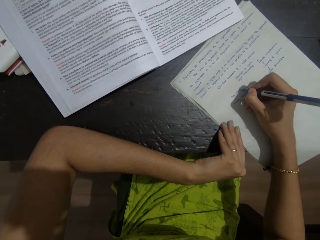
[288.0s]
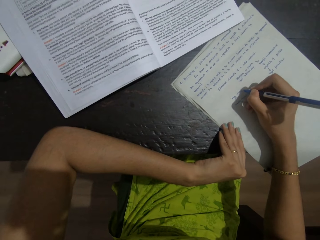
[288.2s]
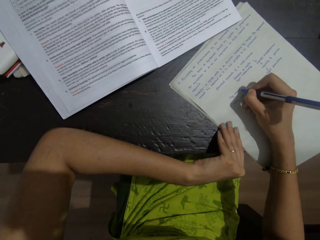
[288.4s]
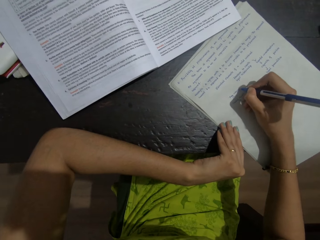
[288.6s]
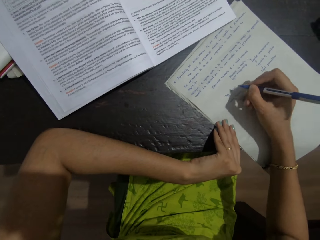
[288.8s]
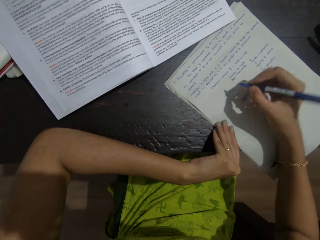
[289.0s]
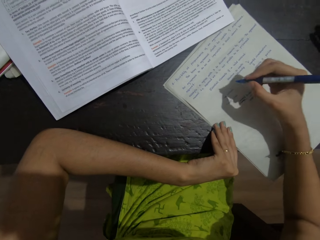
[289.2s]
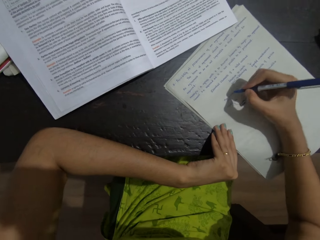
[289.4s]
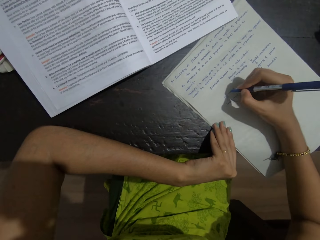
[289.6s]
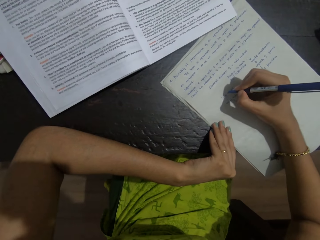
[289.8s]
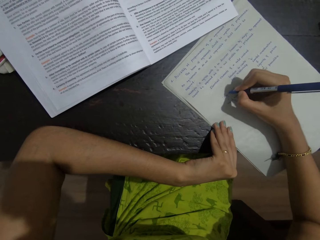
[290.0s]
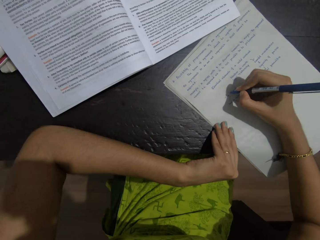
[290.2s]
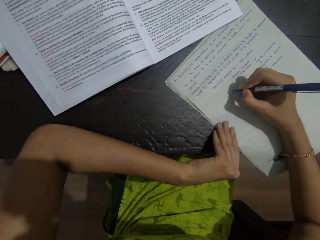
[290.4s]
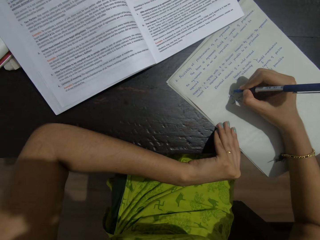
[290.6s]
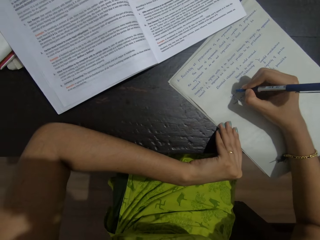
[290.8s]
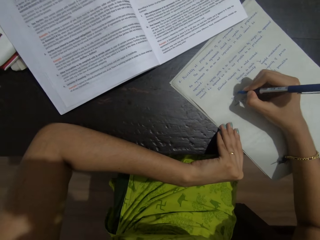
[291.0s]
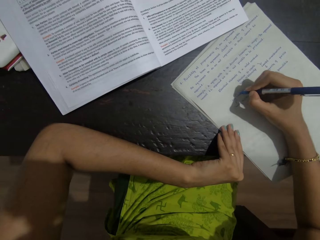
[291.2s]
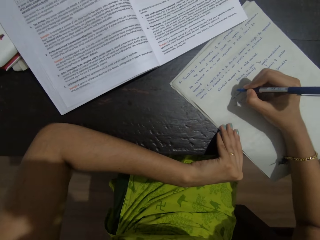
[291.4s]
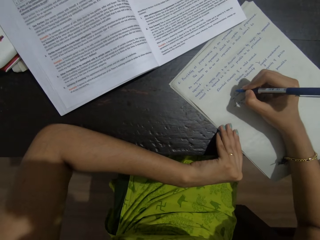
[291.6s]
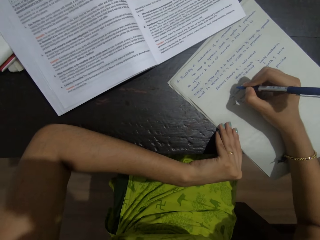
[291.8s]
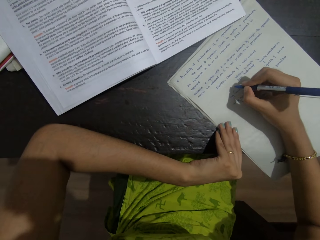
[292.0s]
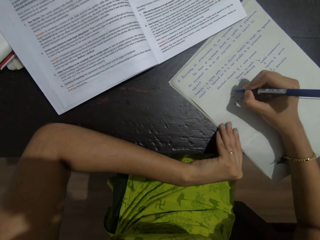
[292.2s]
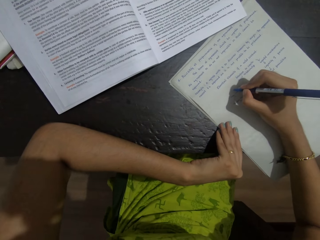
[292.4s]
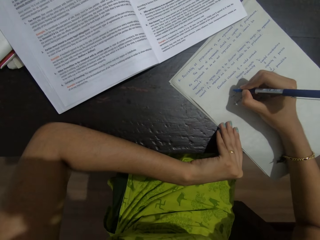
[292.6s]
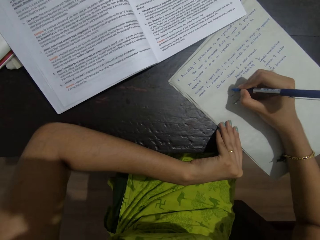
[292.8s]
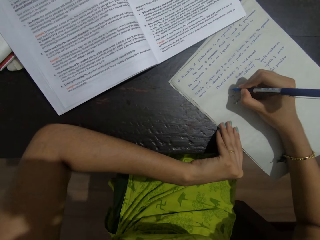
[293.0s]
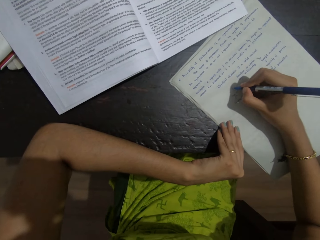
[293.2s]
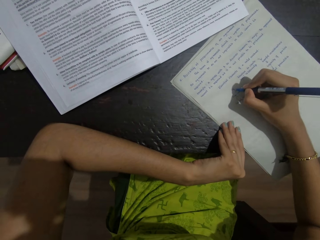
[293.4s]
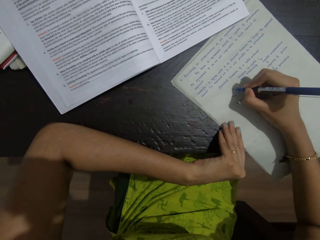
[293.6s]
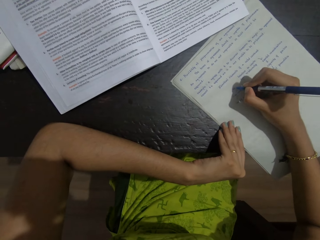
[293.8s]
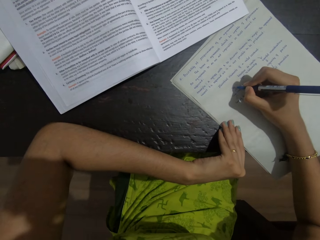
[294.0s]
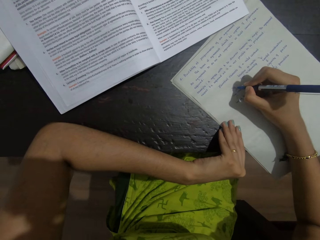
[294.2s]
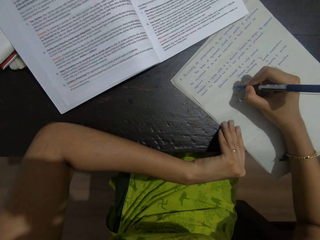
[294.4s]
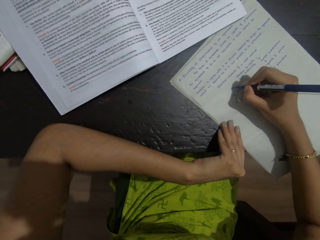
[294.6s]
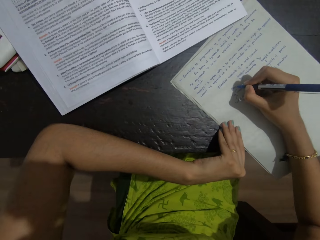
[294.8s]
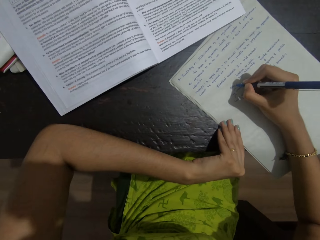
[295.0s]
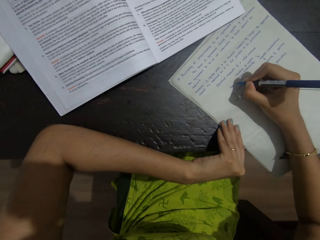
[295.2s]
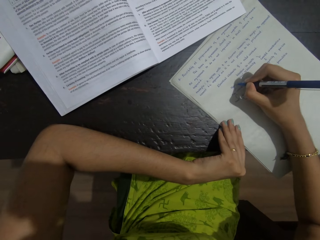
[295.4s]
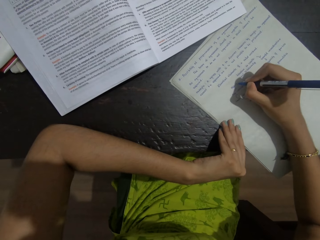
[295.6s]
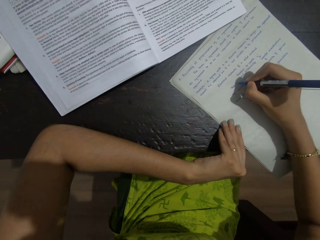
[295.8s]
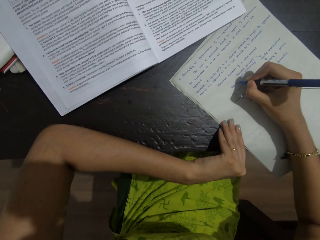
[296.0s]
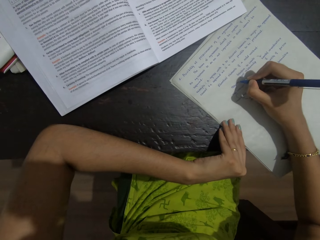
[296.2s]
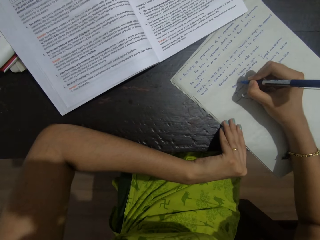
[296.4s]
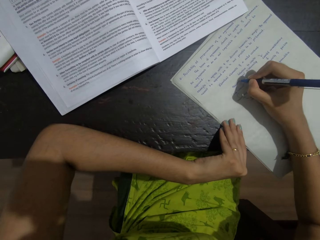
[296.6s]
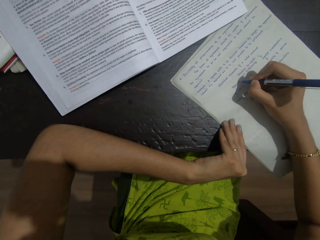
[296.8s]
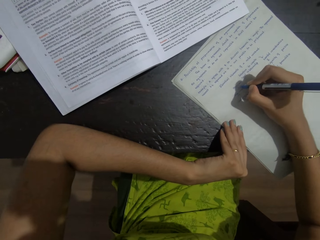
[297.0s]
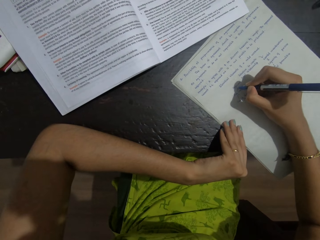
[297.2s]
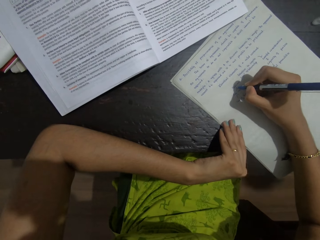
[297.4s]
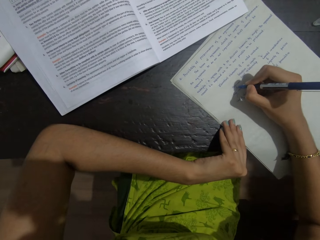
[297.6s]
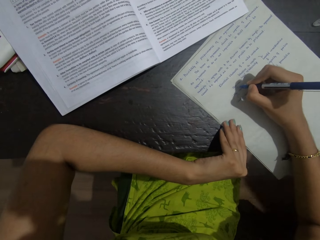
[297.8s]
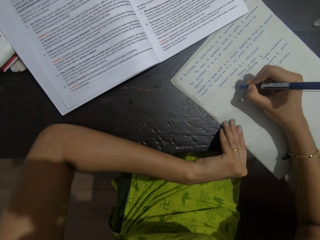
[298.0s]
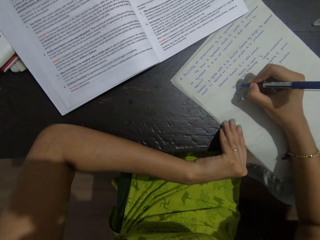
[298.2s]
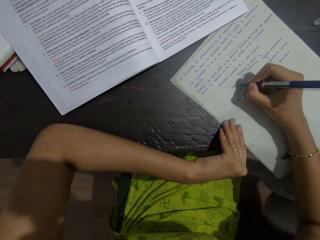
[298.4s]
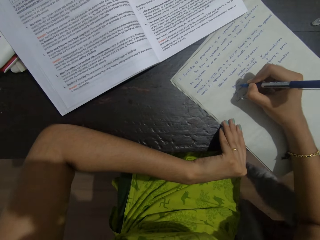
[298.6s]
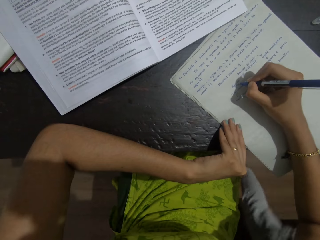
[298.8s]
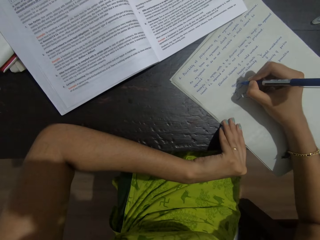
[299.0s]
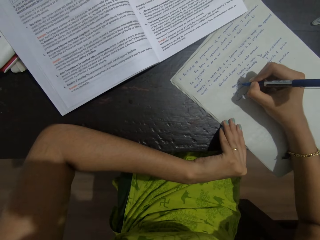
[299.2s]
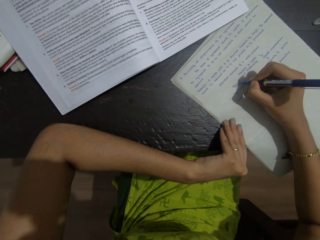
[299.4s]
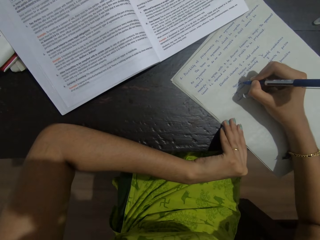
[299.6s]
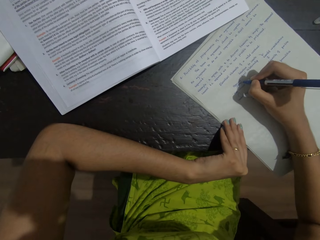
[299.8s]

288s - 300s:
The camera wearer moves a hand. They write on the paper with a pen. They write on the paper with the pen again.

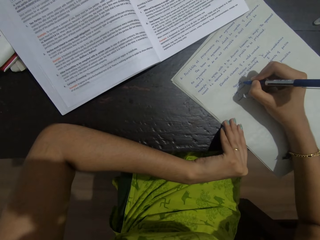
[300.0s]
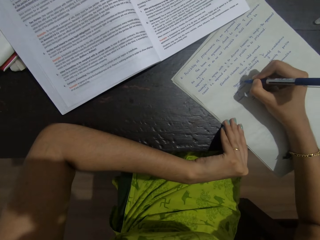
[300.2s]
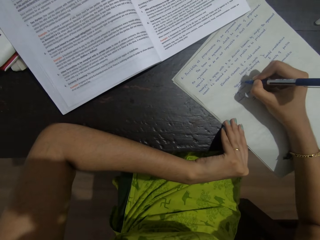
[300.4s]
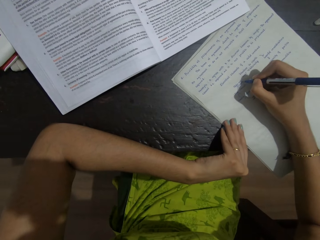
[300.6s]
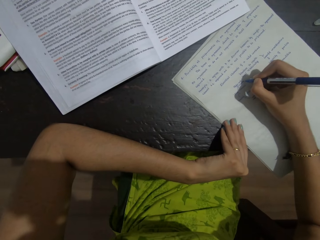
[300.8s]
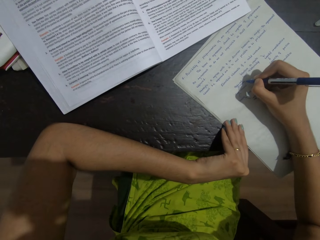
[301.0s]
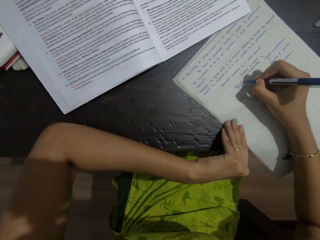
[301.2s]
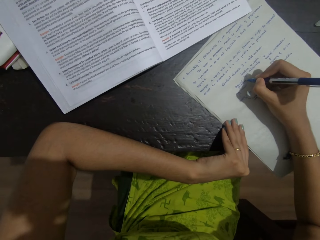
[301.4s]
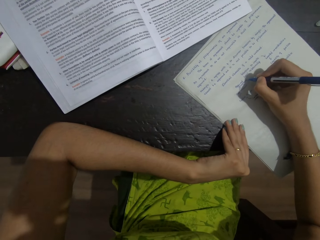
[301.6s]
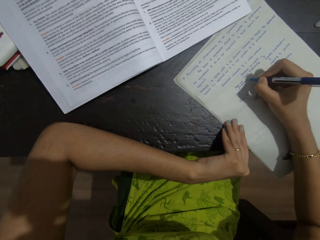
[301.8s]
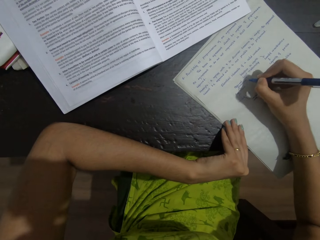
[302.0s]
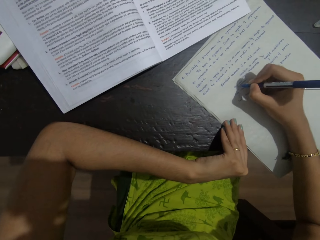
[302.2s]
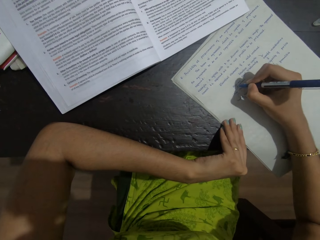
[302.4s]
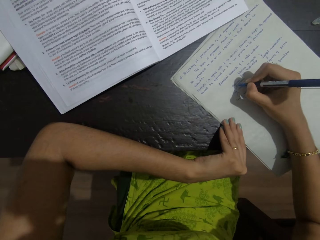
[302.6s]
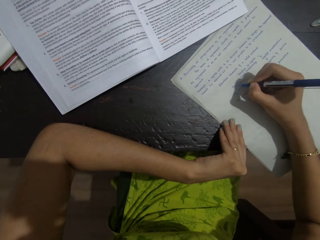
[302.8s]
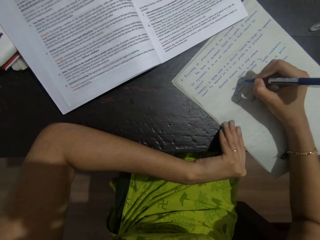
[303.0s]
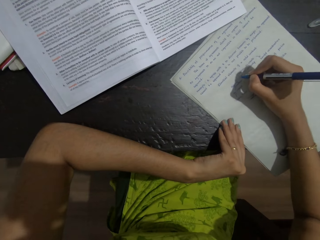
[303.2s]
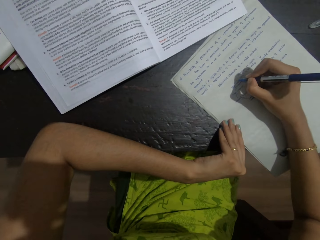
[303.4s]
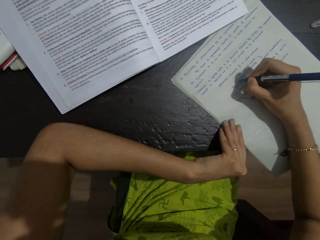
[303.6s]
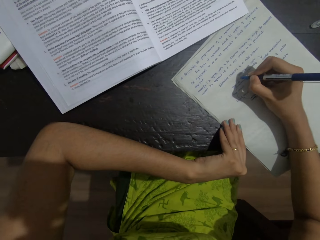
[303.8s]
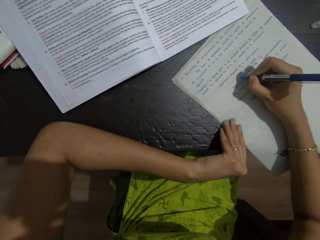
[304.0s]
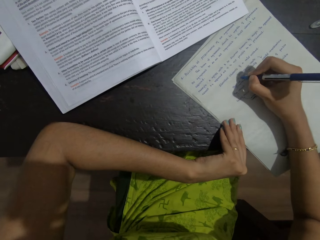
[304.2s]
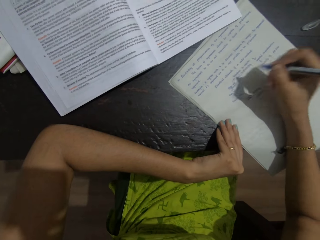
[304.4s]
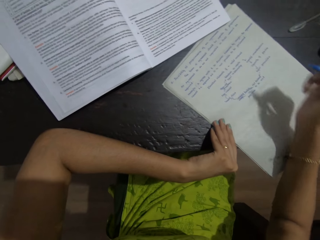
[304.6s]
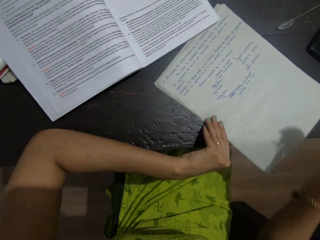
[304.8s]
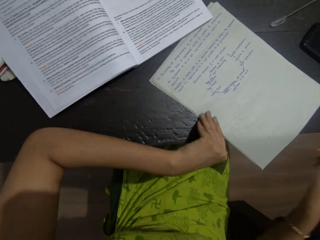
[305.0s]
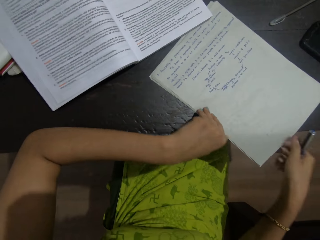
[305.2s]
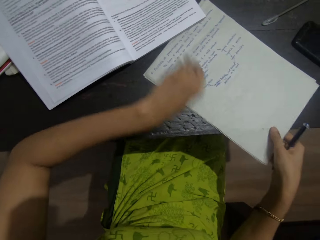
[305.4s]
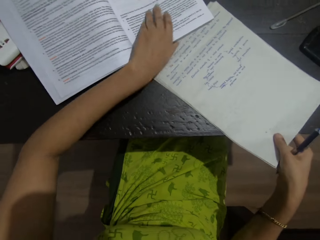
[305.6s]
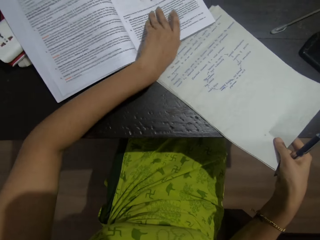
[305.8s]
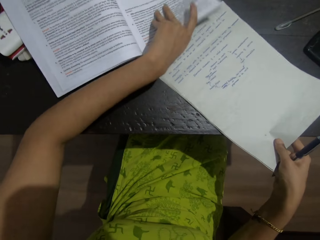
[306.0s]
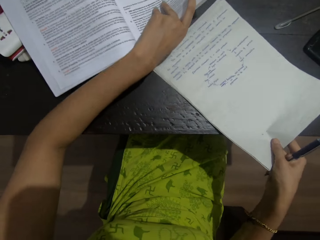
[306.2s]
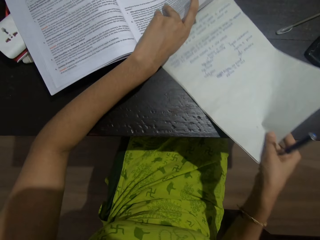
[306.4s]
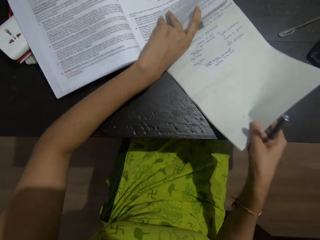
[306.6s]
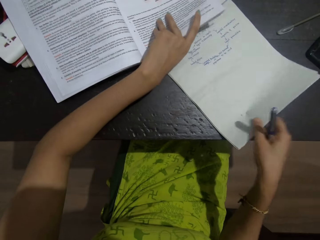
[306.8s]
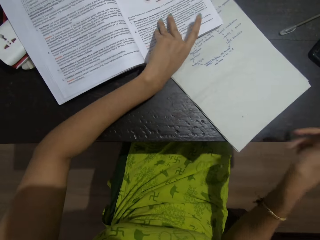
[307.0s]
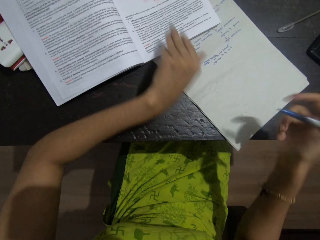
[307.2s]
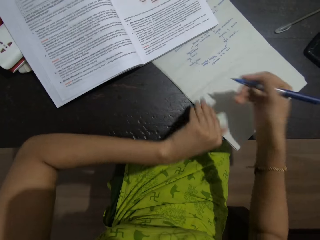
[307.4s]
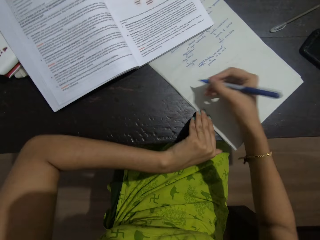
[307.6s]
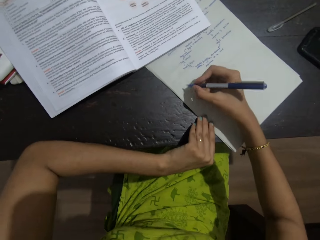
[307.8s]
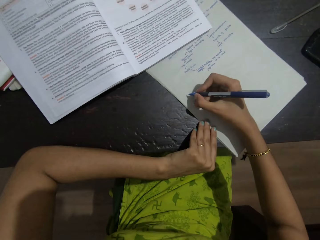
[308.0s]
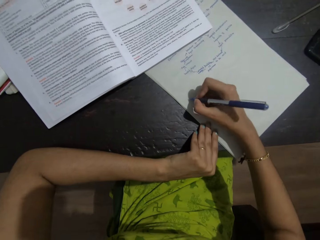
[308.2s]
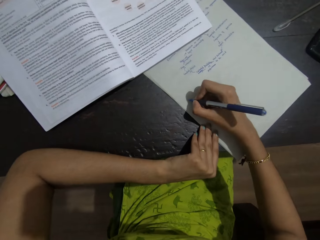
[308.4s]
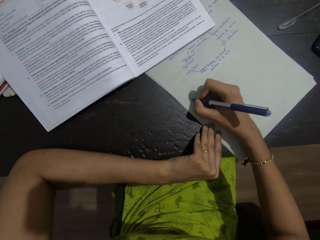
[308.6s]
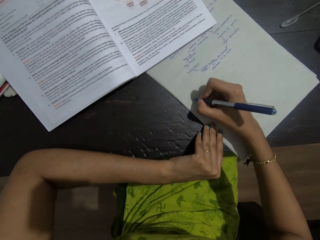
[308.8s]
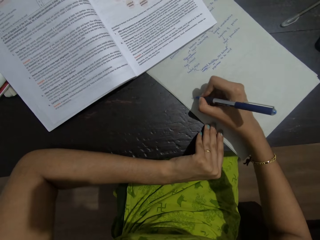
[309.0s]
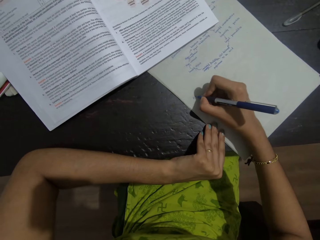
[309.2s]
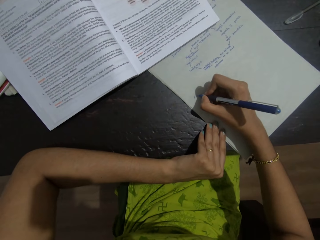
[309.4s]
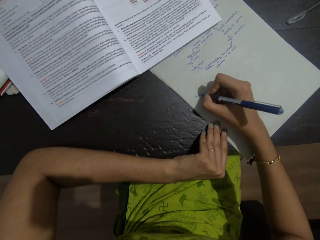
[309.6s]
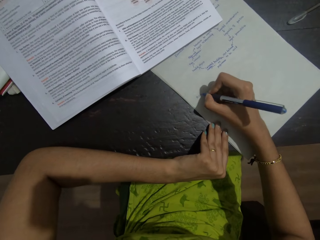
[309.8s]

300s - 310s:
The camera wearer moves the right hand. They move the paper with the right hand. They write on the paper with a pen.
